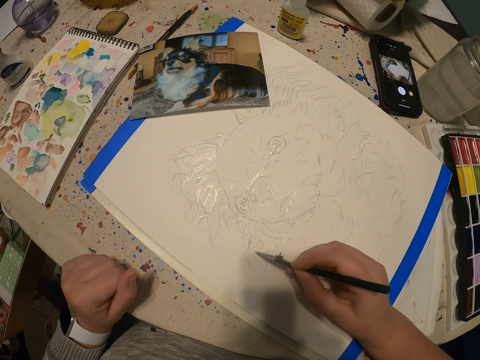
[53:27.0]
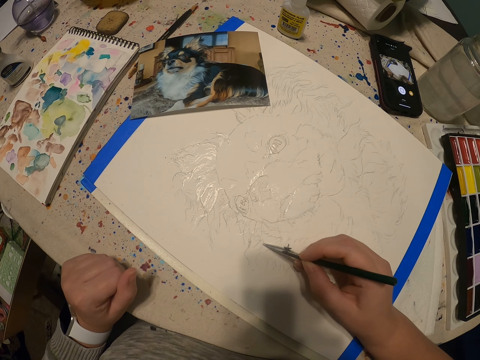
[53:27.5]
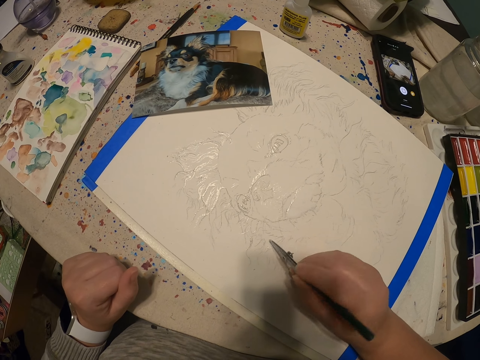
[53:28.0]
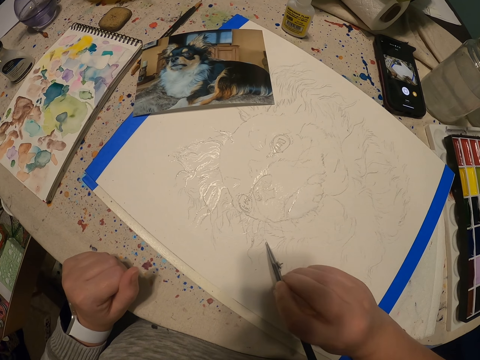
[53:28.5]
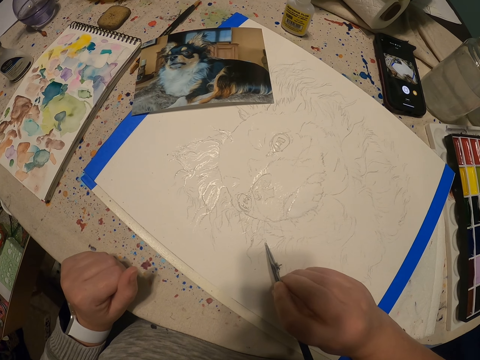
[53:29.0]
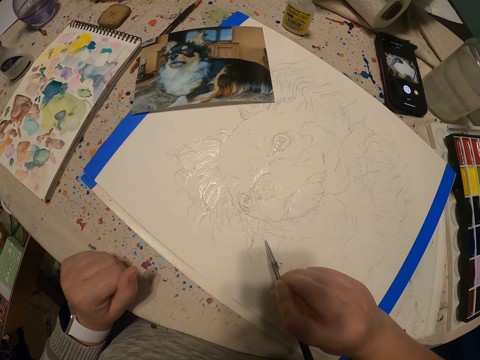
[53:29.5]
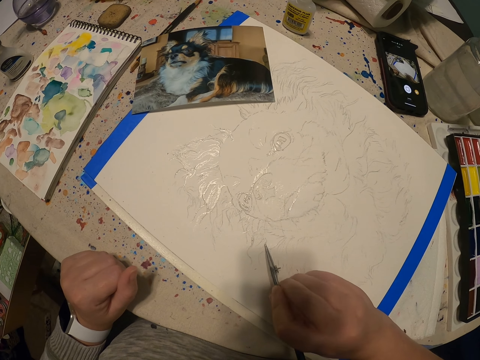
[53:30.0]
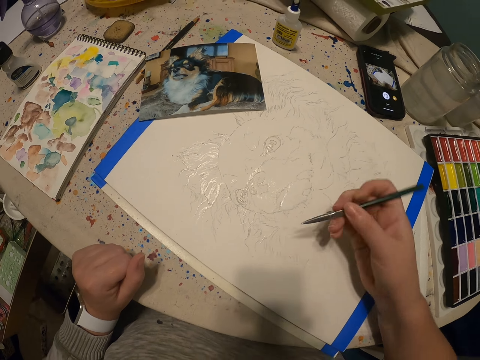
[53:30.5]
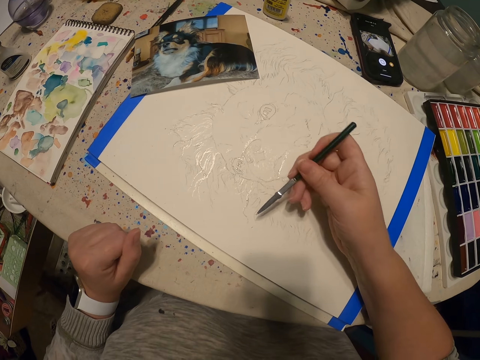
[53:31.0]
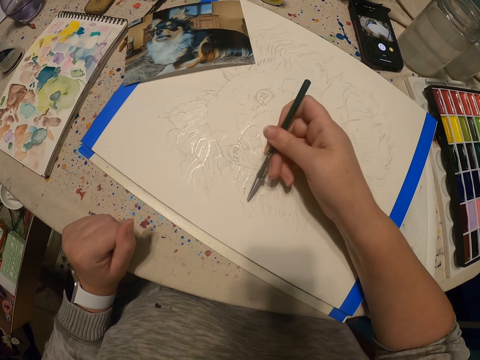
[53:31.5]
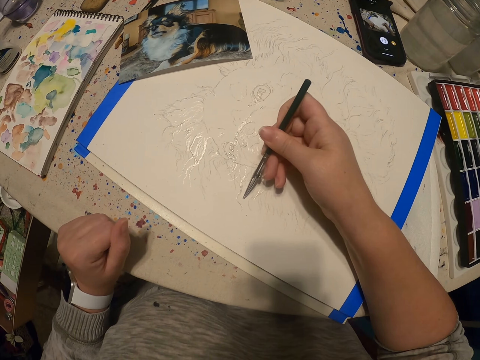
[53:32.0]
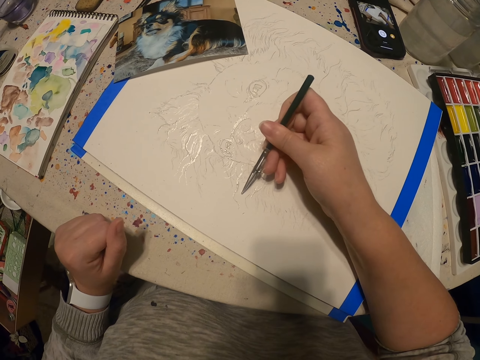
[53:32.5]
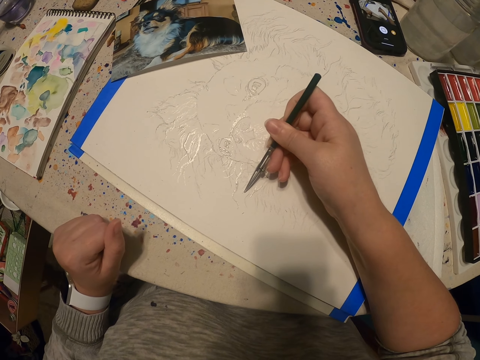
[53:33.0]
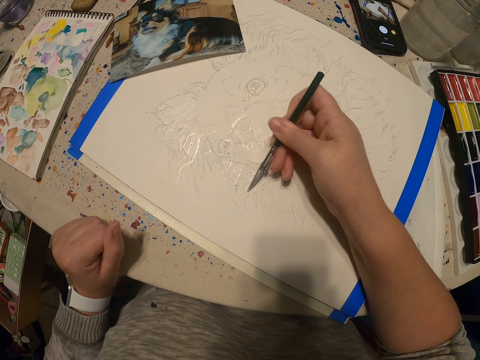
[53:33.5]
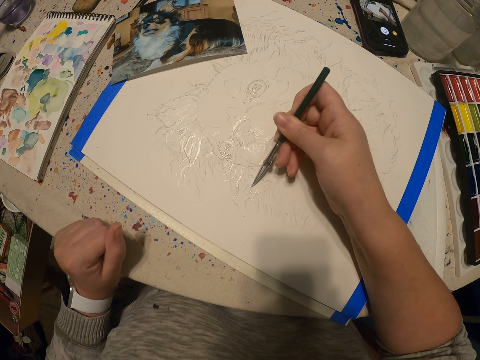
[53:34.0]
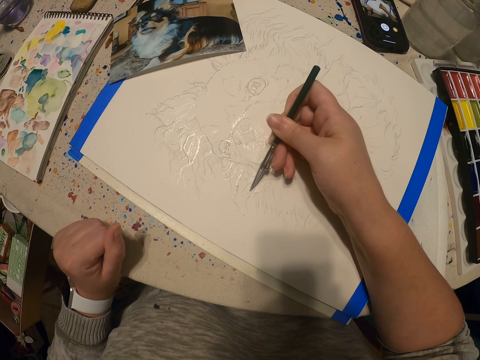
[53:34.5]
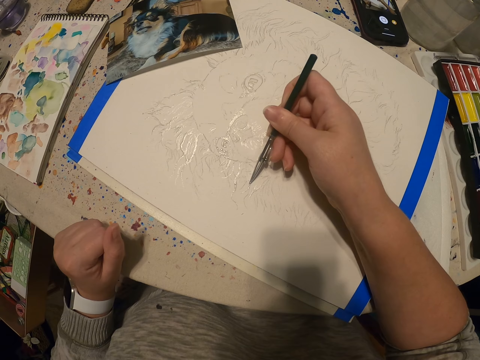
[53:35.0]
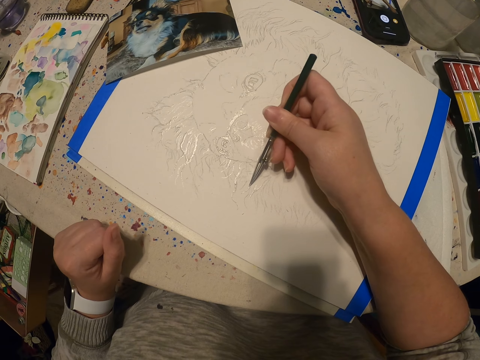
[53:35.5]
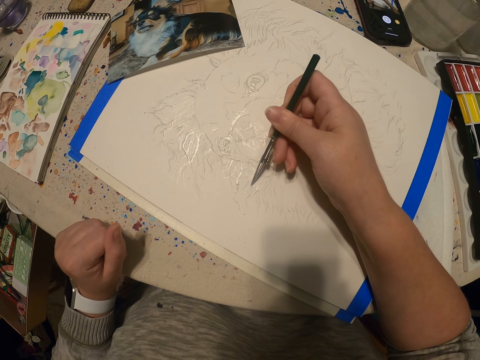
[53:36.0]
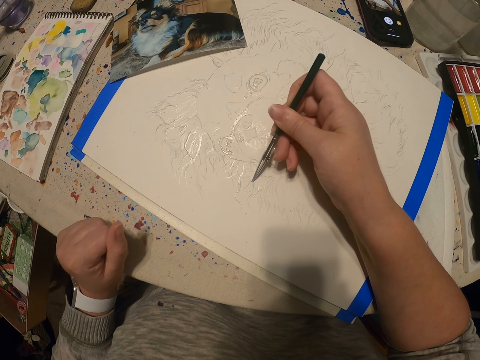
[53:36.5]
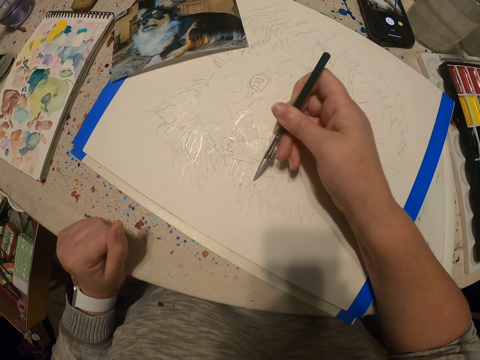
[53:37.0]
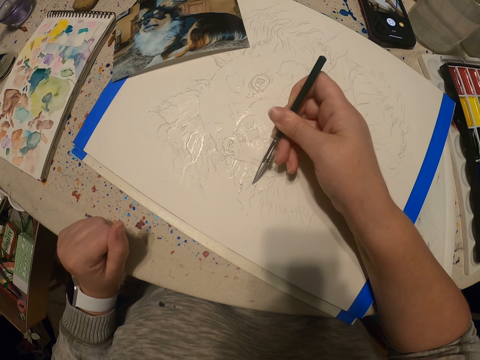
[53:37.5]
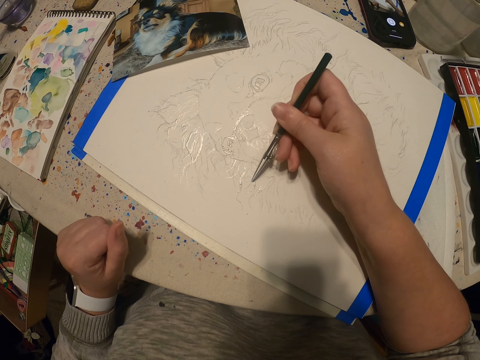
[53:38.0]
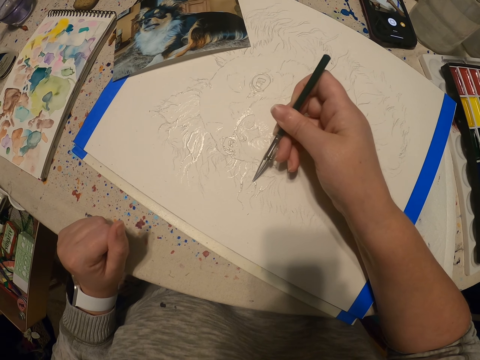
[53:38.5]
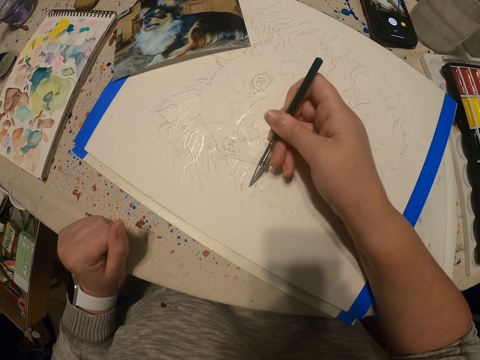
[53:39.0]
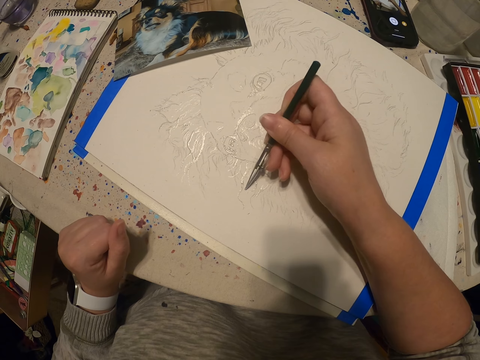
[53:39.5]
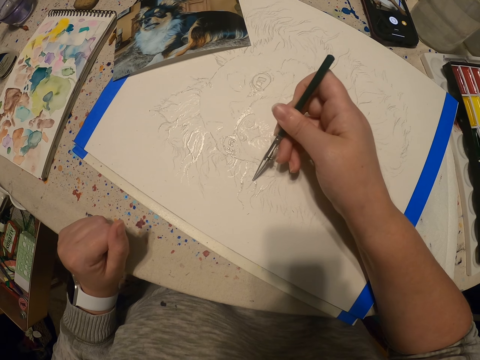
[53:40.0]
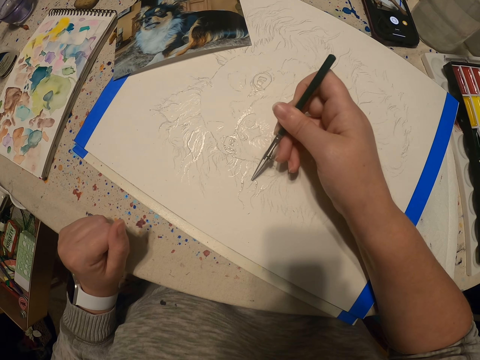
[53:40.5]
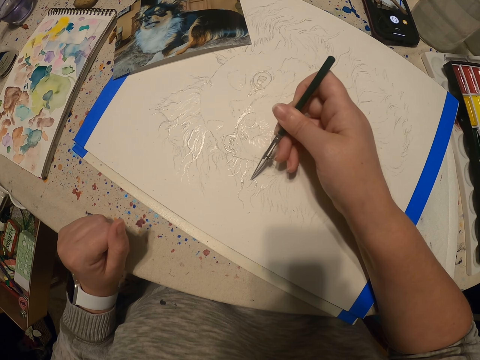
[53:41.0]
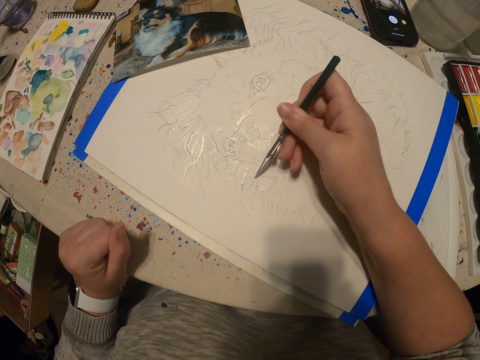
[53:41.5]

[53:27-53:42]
The camera wearer adjusts the paintbrush. They paint on the canvas using the paintbrush.

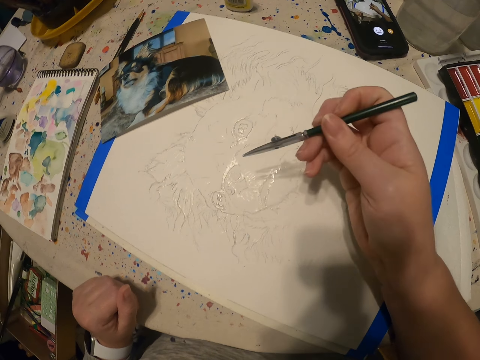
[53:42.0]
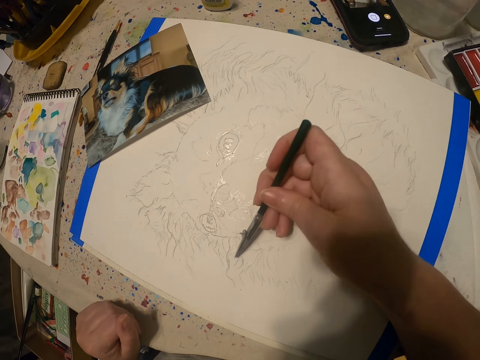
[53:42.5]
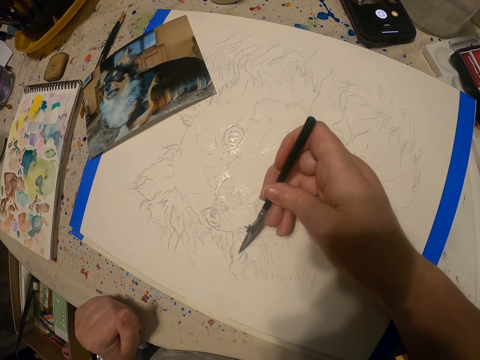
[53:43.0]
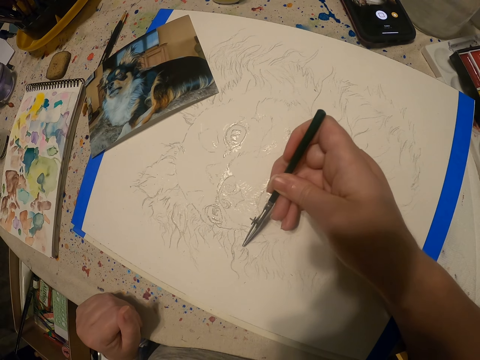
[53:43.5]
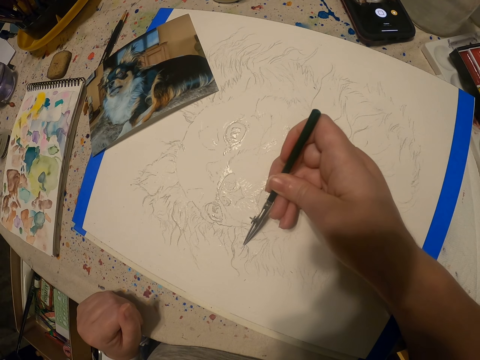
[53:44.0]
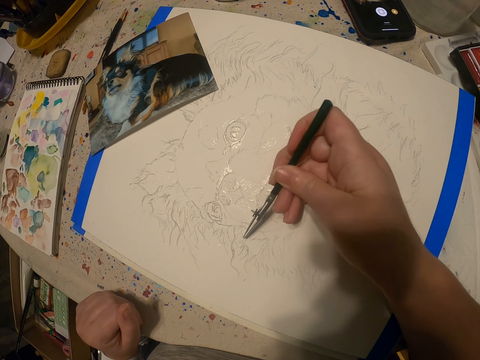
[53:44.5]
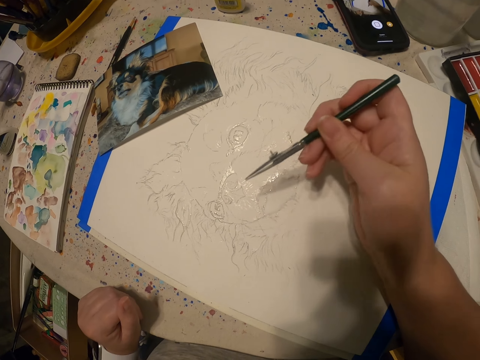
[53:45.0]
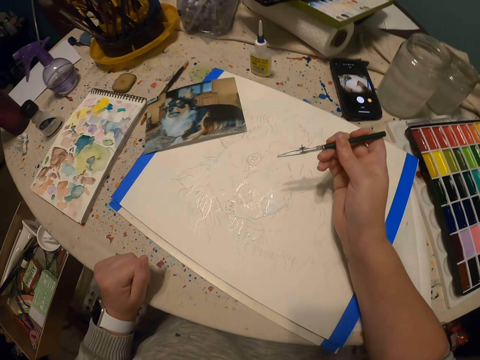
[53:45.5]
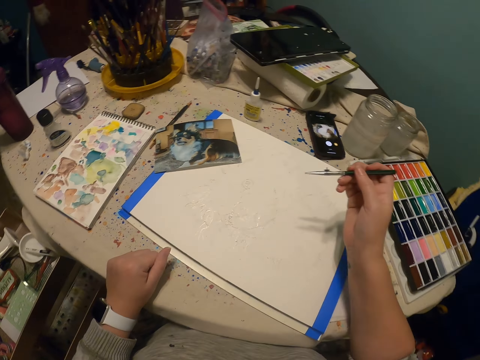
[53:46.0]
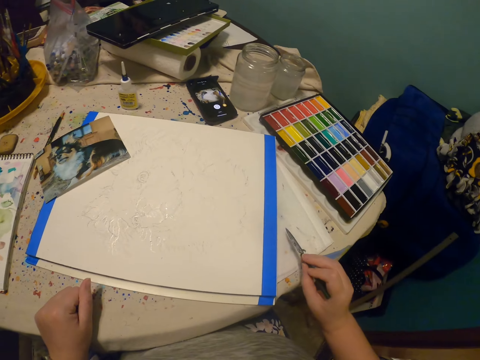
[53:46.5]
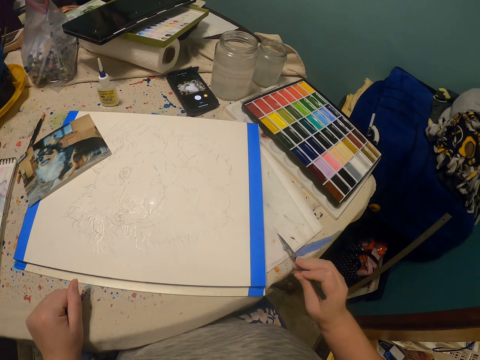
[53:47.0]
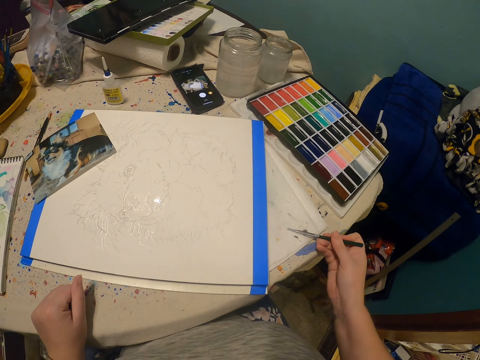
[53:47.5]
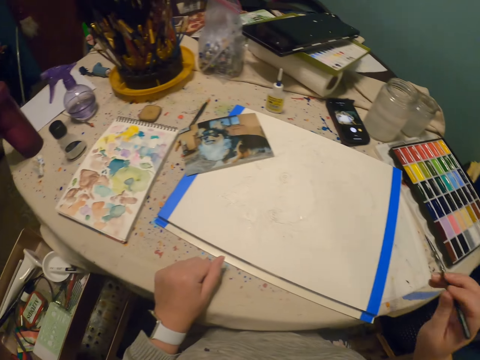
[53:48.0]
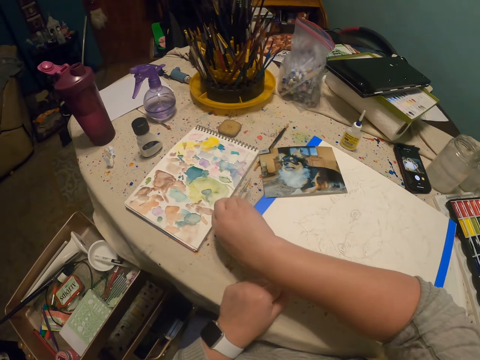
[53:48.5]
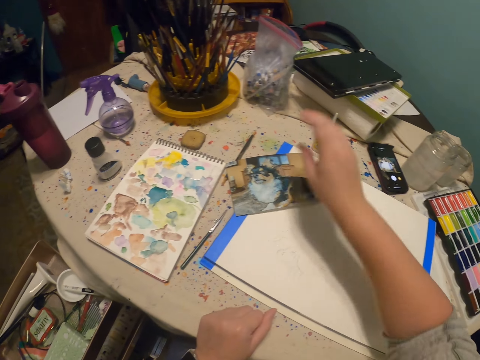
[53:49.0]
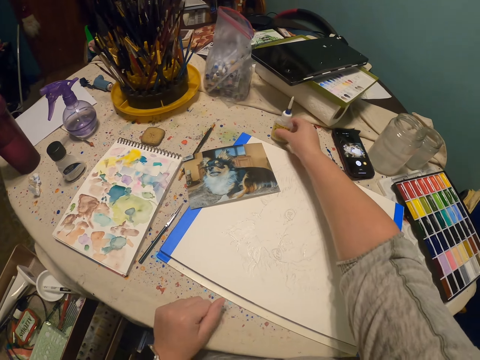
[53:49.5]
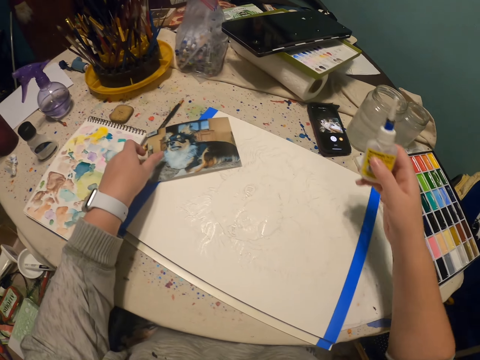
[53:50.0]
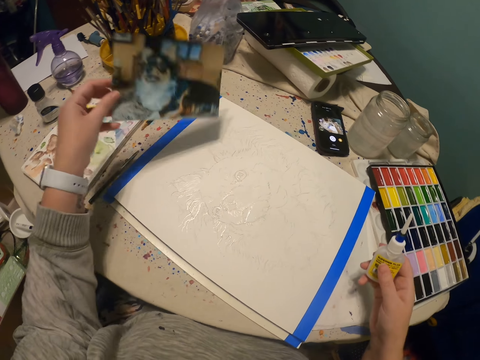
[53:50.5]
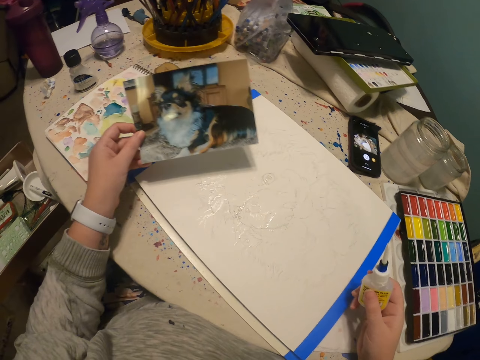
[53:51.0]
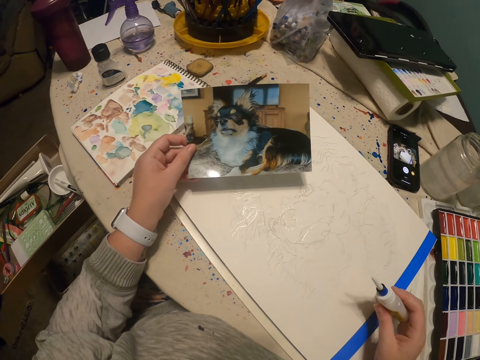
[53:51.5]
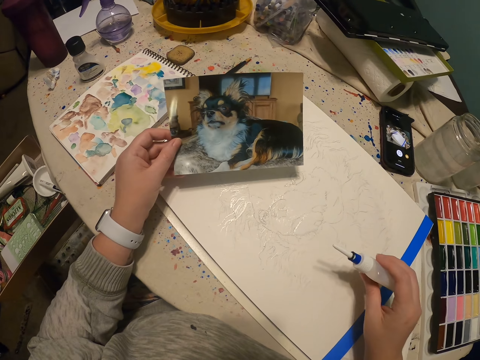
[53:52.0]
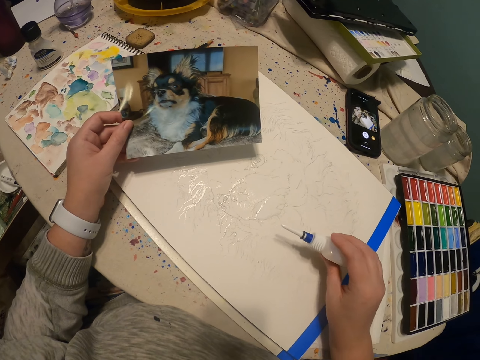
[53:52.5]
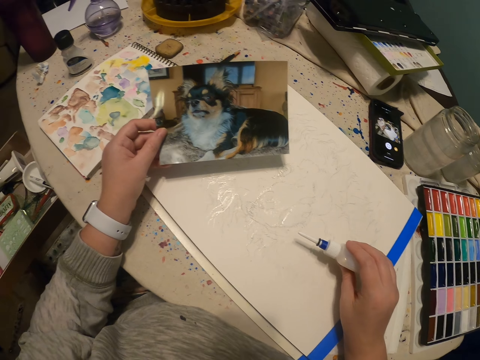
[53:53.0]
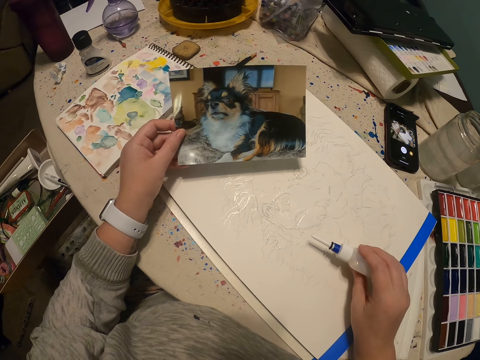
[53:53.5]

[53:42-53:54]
The camera wearer views the painting. They wipe the paint pen or paintbrush on the book. They put the paintbrush on the worktable. They pick up a paint bottle using the right hand. They pick up a dog picture from the table using the left hand. They view the picture. They pour the paint on the drawing paper.
